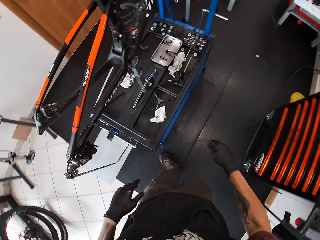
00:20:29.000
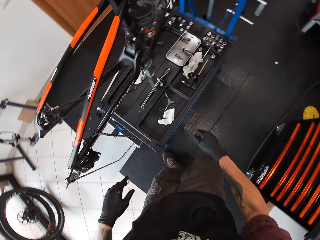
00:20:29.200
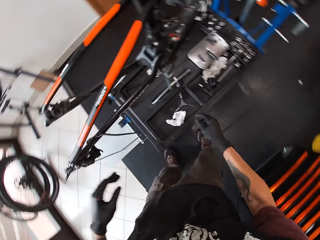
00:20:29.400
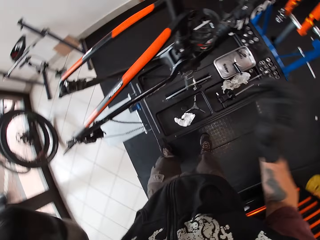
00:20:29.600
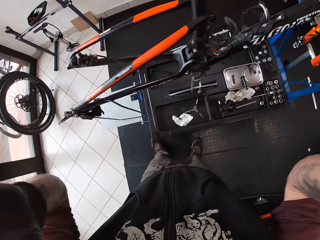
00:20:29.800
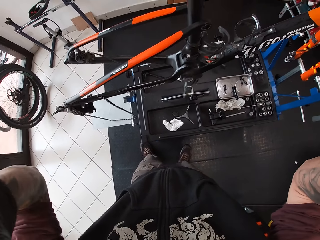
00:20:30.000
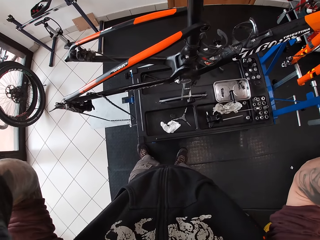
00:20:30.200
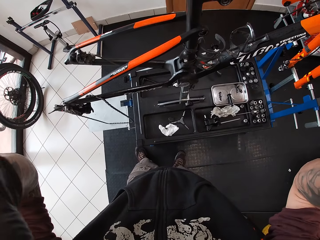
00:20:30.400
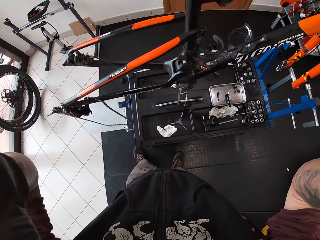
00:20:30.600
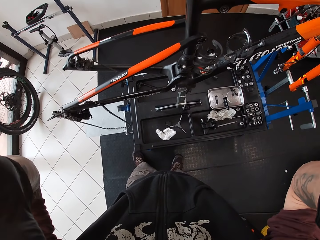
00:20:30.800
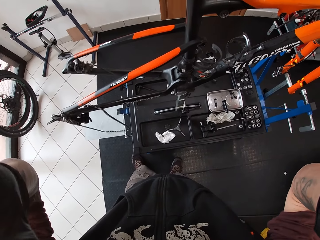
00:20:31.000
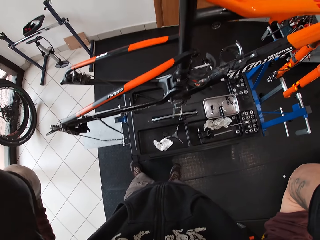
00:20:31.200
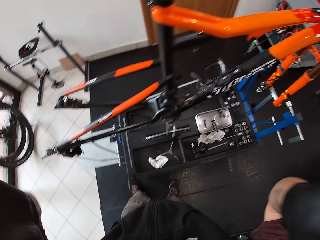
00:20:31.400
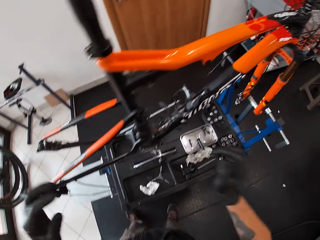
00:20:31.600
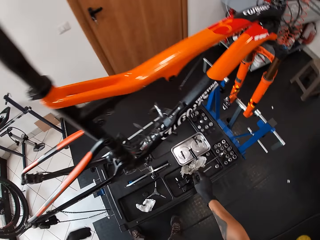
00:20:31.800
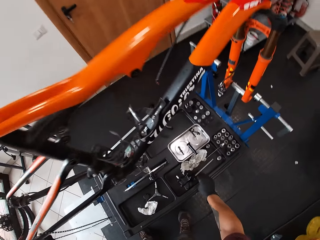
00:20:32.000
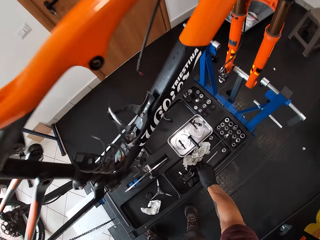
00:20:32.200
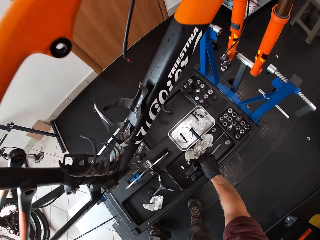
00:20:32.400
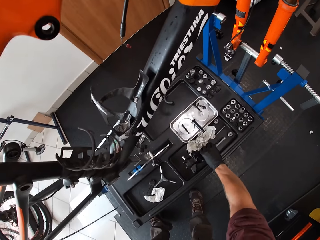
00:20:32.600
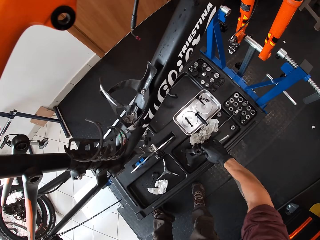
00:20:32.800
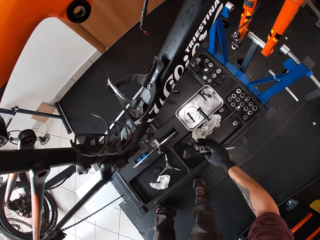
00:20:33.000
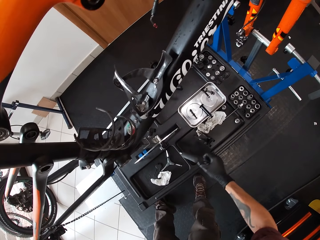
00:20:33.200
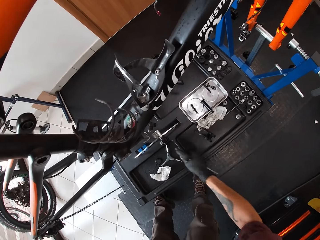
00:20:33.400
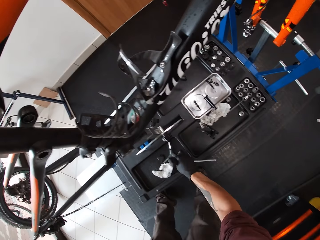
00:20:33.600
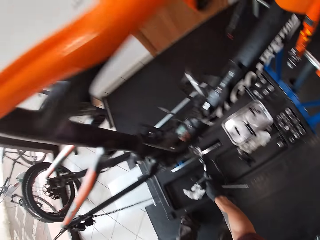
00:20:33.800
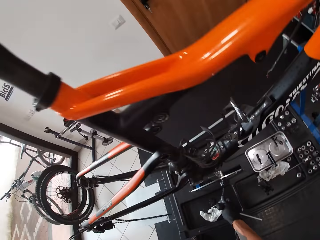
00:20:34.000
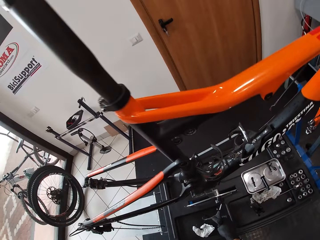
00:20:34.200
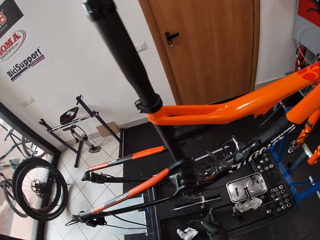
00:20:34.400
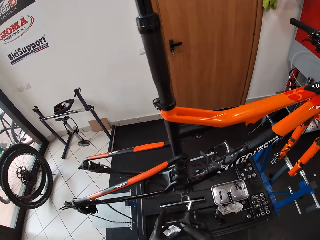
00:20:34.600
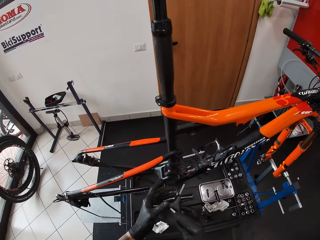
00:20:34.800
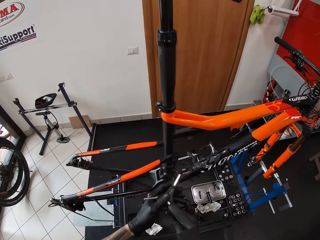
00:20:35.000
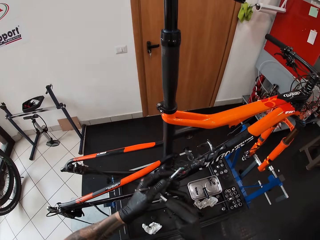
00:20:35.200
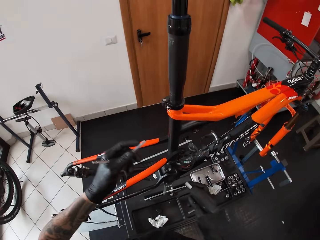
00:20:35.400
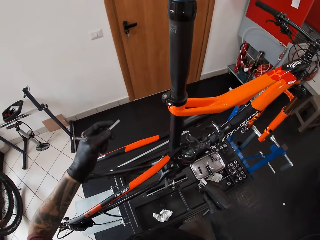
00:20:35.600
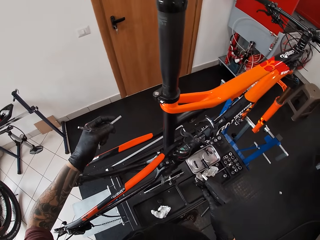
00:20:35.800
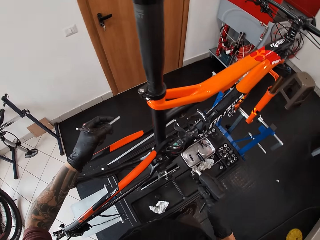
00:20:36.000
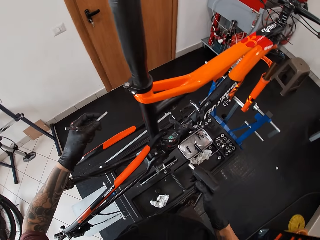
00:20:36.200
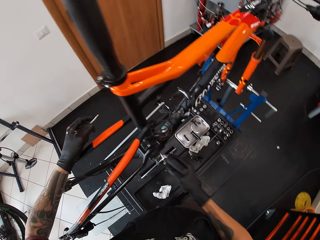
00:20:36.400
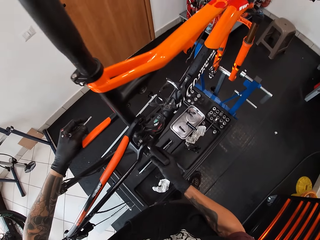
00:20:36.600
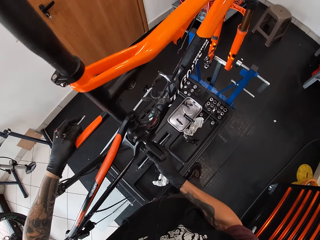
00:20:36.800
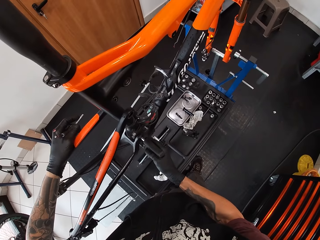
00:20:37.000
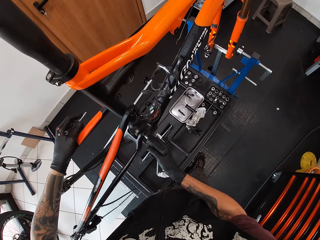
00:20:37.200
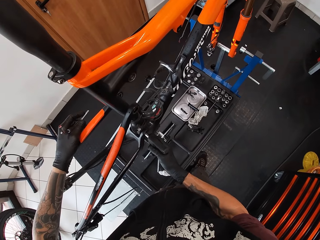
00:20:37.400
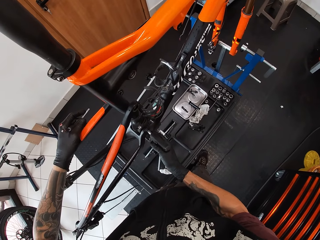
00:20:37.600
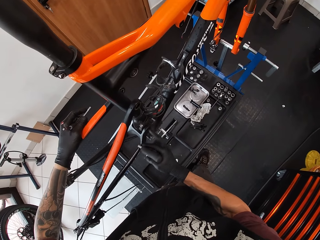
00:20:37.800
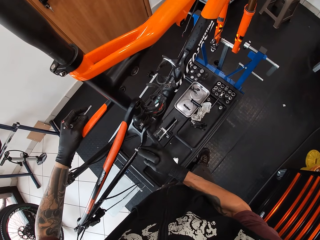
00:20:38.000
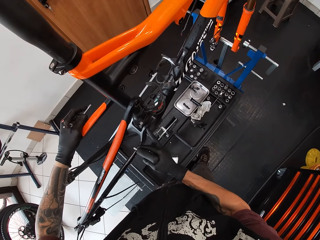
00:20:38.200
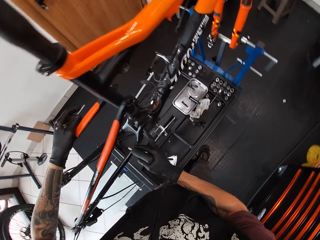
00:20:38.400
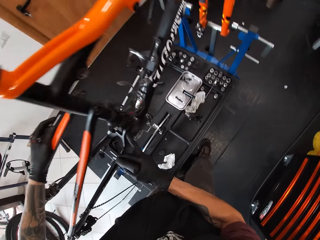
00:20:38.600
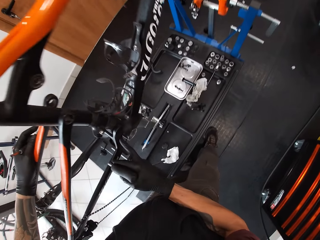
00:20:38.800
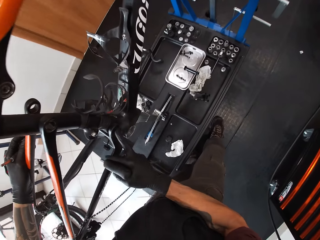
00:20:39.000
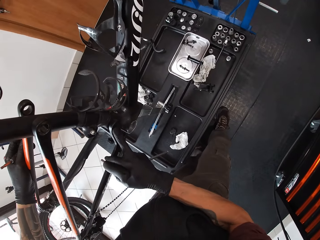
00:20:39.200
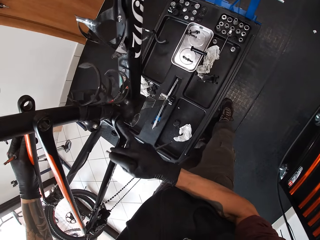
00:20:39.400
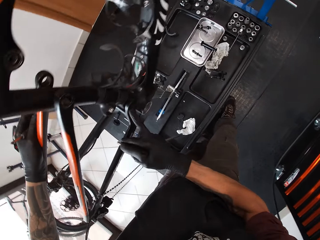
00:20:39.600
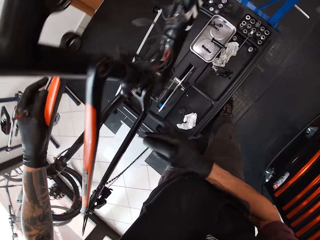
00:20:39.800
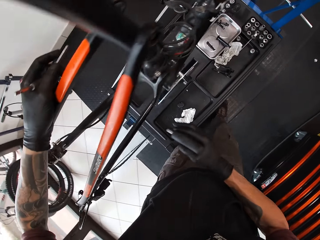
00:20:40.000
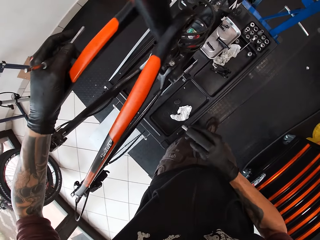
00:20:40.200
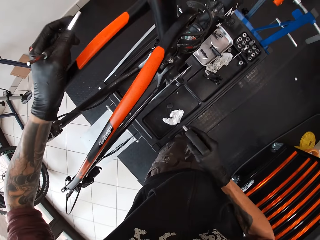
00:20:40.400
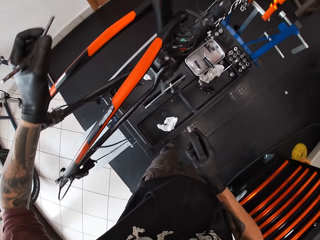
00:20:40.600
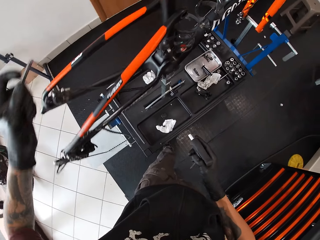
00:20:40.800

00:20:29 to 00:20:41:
The camera wearer touches the camera on his head with both gloved hands. He adjusts the camera. He picks up a T-handle hex key on the work bench with his gloved right hand. He picks up the Allen key on the work bench with his gloved right hand. He collects the Allen key from his gloved right hand with his gloved left hand. He places his gloved left hand on the bicycle's seat tube. He repairs the bicycle. He touches the bolt hole with his gloved right hand.

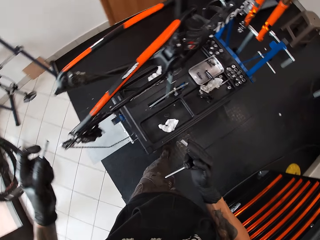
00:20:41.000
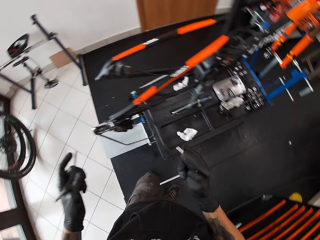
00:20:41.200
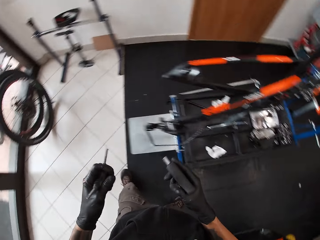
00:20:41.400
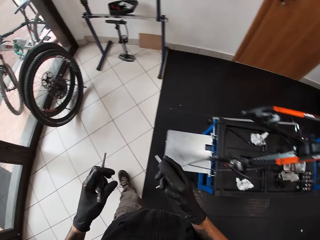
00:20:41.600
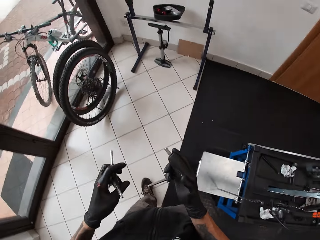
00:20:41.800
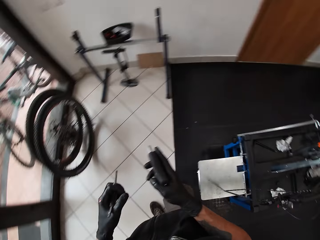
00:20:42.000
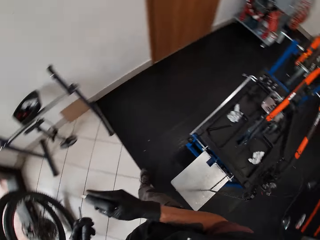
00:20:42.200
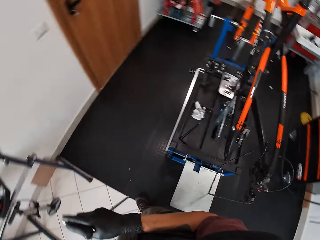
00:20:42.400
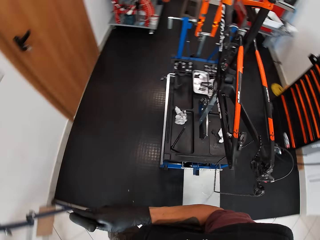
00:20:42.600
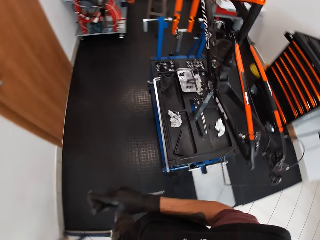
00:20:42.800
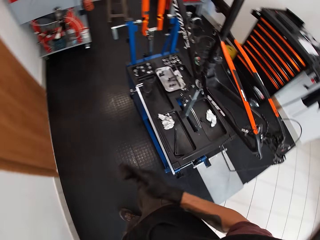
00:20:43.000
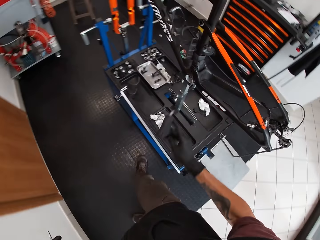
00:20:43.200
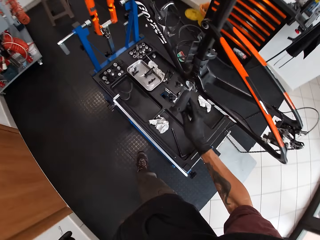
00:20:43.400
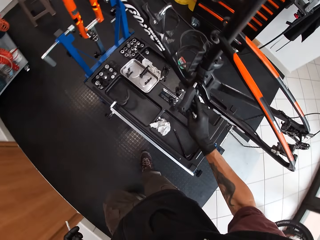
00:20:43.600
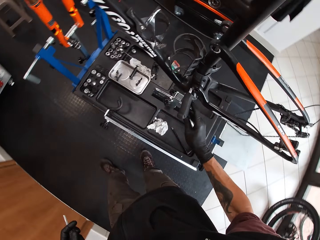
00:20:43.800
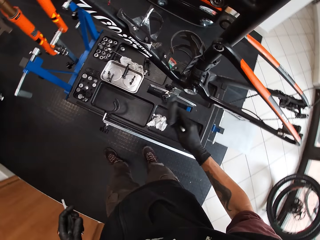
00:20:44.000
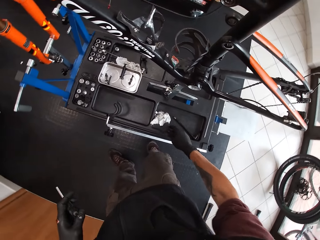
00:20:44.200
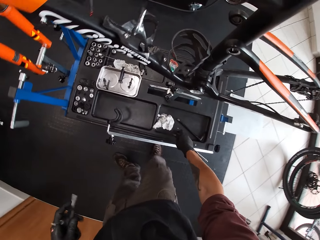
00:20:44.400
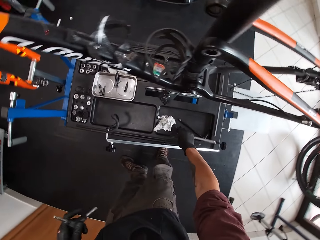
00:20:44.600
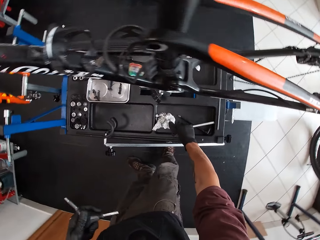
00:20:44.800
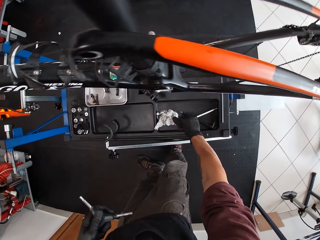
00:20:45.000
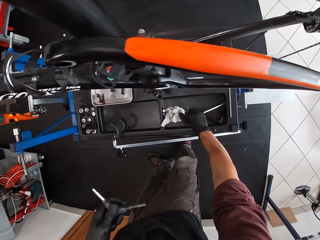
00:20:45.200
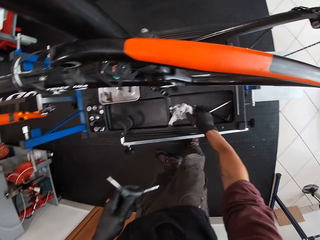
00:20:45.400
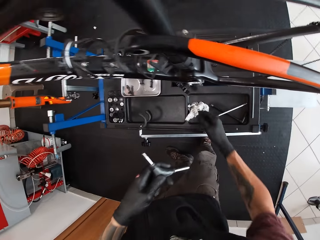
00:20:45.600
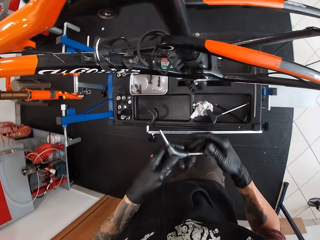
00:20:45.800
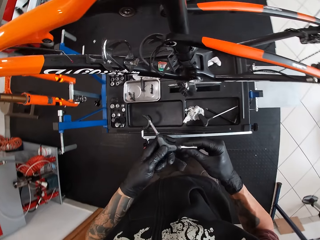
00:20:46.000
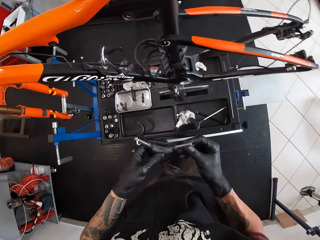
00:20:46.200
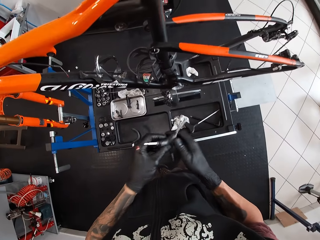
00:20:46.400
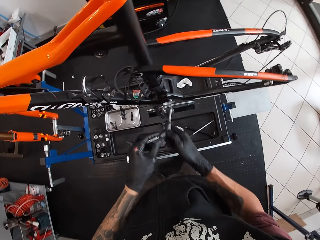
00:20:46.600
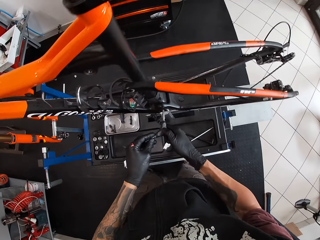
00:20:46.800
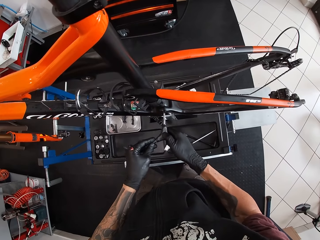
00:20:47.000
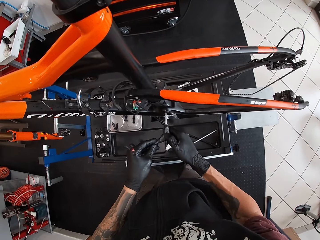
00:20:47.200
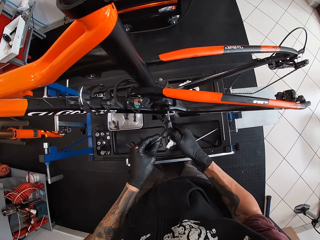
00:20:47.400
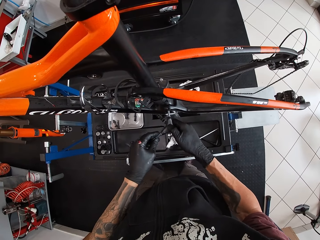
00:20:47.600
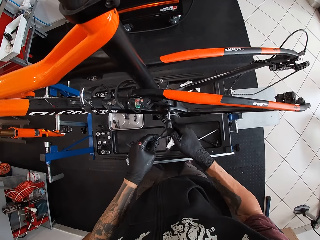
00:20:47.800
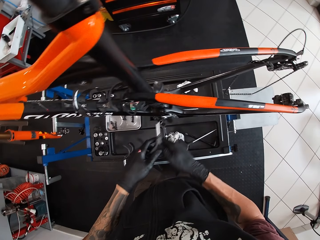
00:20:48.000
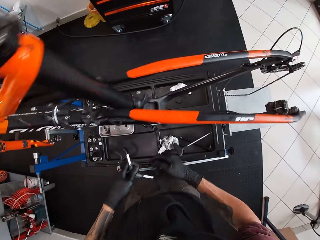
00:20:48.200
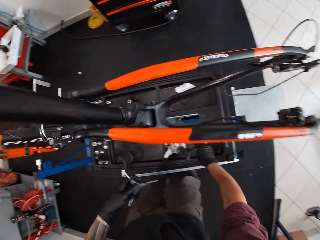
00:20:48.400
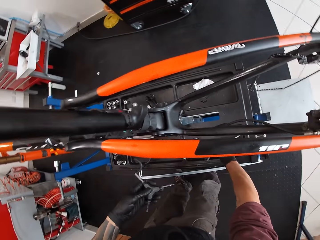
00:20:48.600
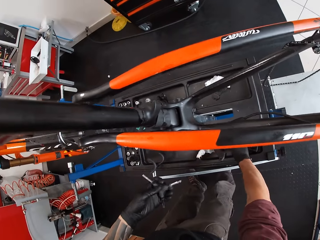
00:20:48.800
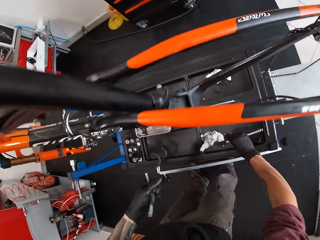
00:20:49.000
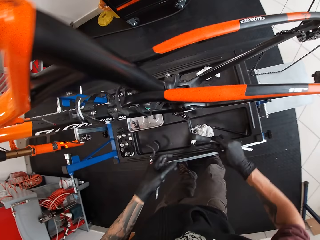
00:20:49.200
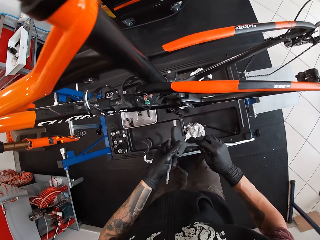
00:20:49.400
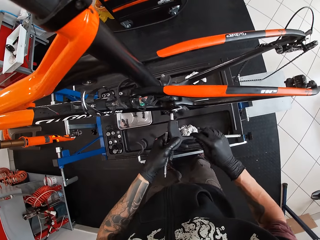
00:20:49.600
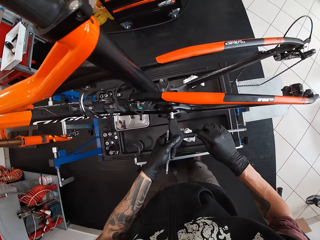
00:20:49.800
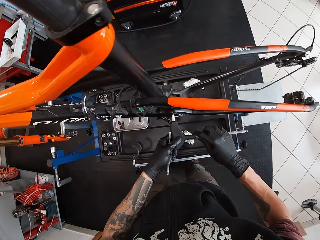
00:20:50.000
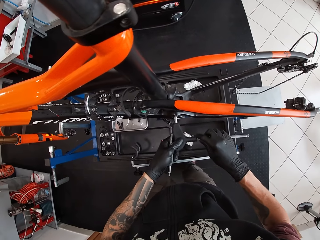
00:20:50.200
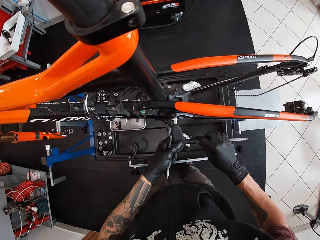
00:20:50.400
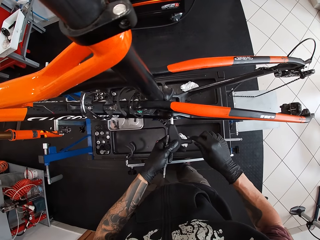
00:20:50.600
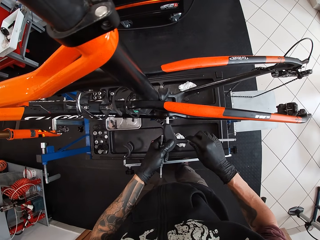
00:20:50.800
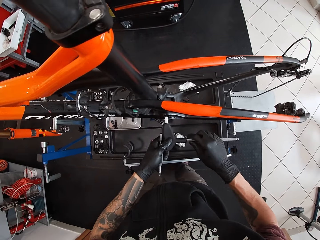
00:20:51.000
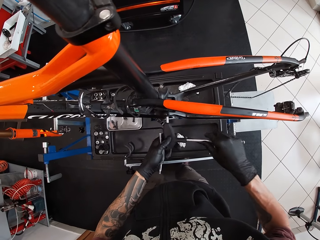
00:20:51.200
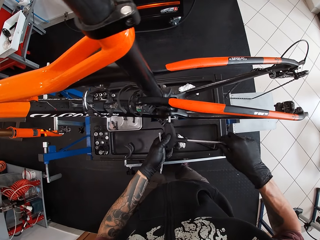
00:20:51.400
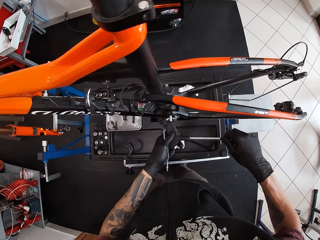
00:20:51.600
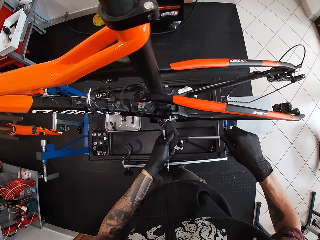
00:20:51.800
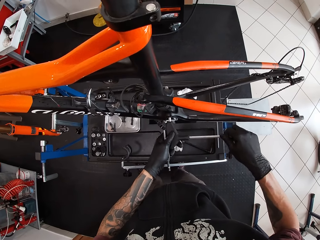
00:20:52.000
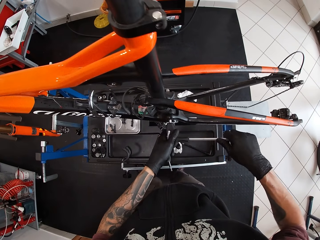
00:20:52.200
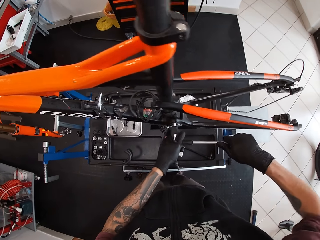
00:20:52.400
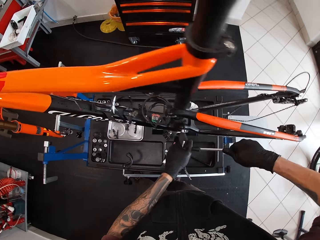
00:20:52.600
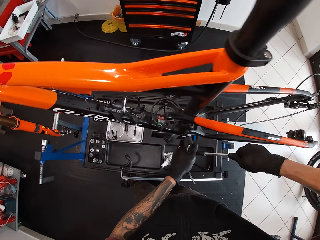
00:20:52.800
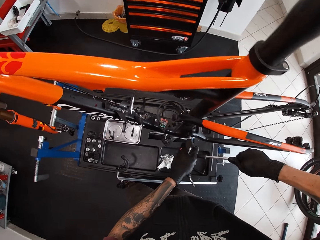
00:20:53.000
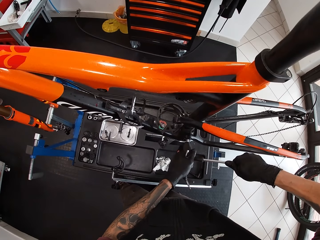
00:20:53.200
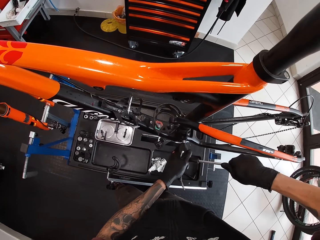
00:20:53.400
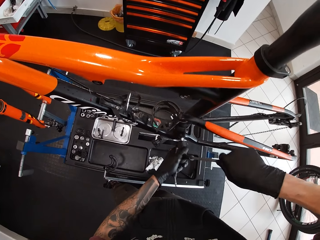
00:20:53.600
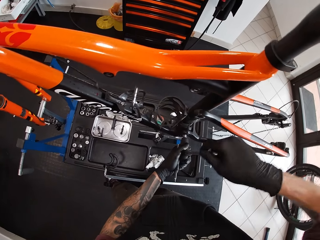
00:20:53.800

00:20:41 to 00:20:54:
The camera wearer walks around. He drops the T handle hex key on the work bench with his gloved right hand. He holds the Allen key with both hands. He places the Allen key on a bolt with both hands. He repairs the bicycle. He picks up the T handle hex key on the work bench with his gloved right hand. He places the T handle hex key on the bolt in the bicycle with both gloved hands. He repairs the bicycle. He loosens the bolt in the bicycle with the T handle hex key in both hands.
